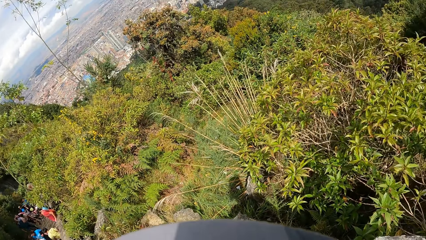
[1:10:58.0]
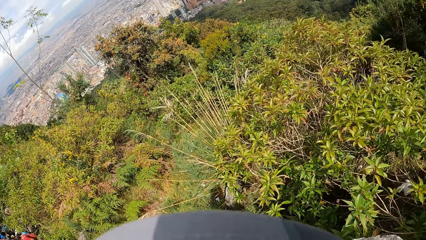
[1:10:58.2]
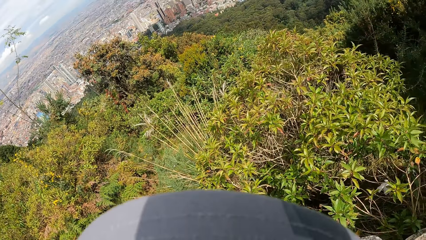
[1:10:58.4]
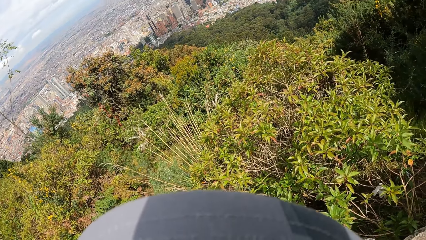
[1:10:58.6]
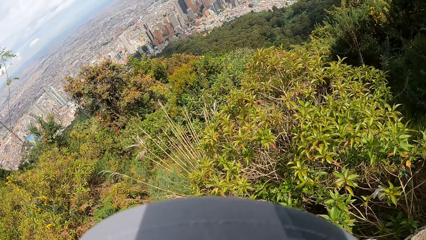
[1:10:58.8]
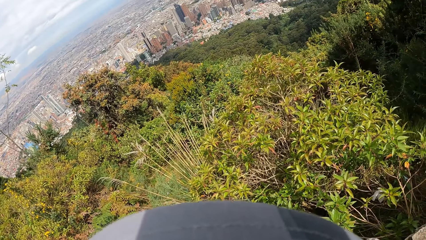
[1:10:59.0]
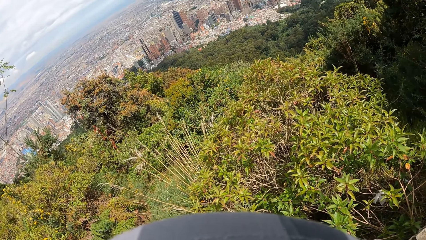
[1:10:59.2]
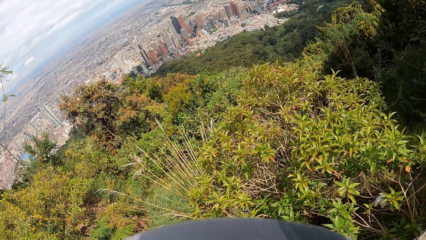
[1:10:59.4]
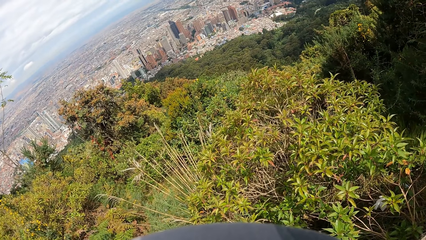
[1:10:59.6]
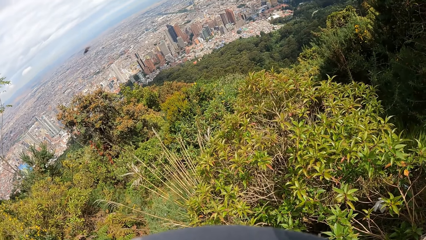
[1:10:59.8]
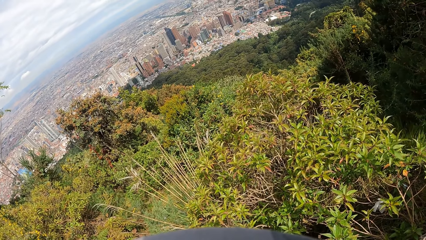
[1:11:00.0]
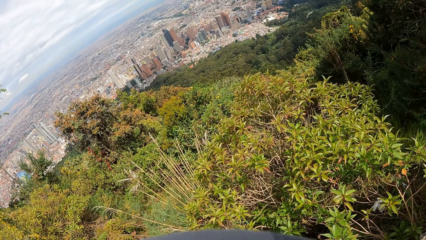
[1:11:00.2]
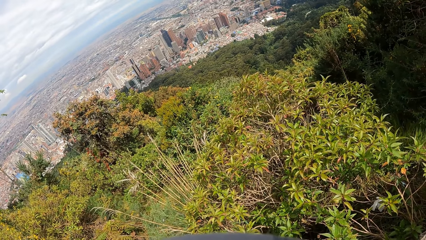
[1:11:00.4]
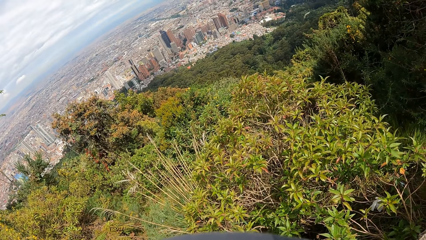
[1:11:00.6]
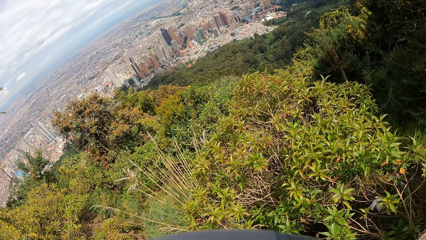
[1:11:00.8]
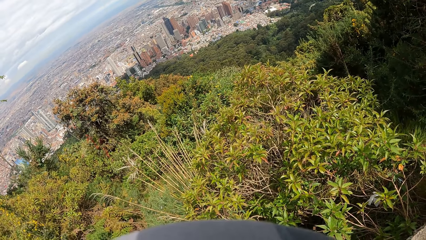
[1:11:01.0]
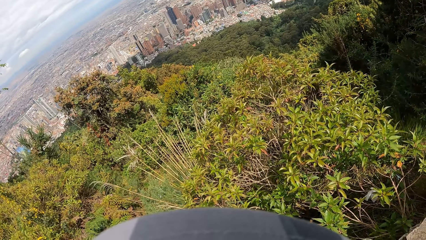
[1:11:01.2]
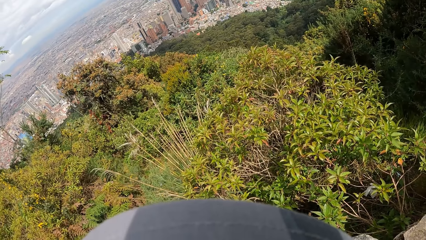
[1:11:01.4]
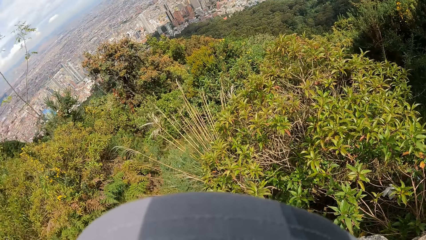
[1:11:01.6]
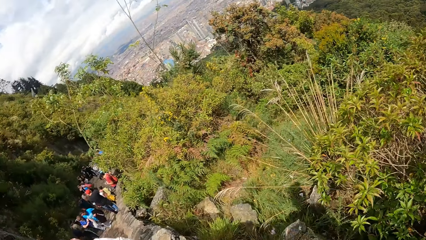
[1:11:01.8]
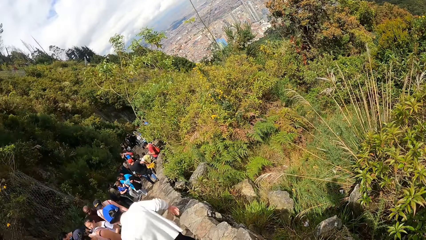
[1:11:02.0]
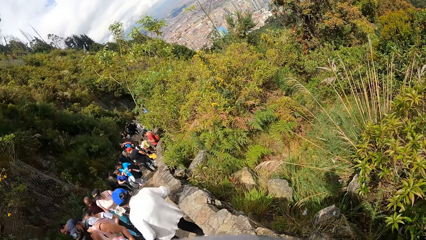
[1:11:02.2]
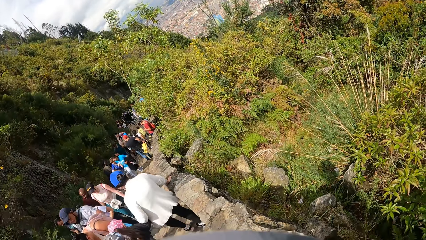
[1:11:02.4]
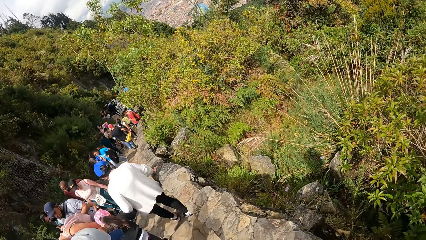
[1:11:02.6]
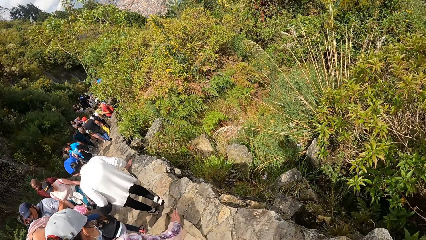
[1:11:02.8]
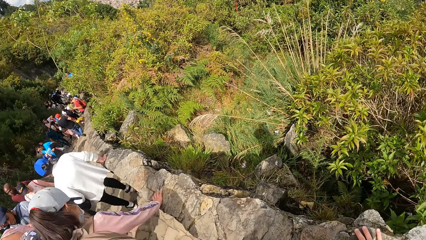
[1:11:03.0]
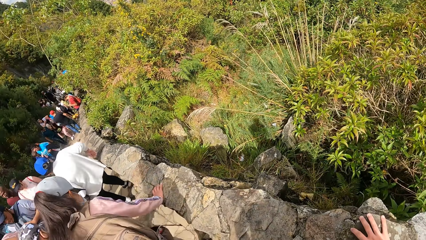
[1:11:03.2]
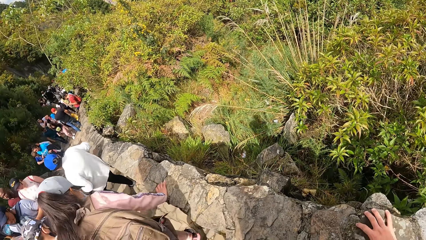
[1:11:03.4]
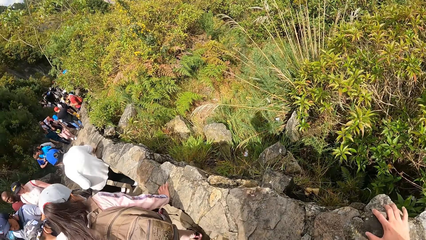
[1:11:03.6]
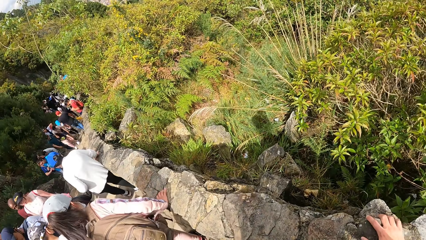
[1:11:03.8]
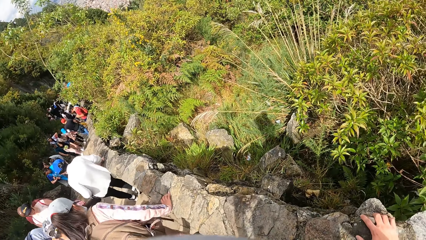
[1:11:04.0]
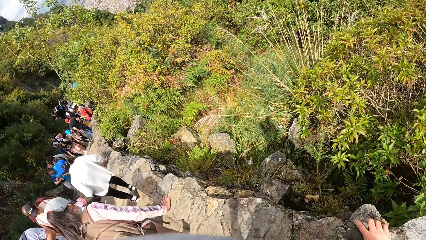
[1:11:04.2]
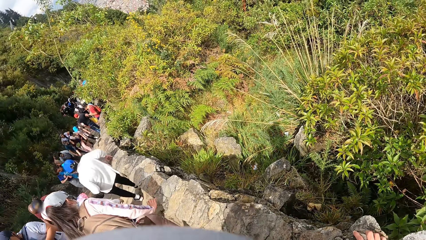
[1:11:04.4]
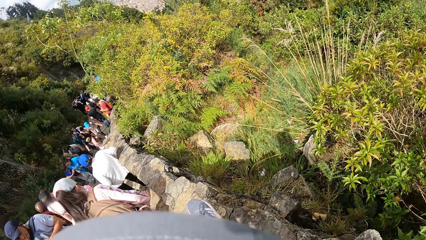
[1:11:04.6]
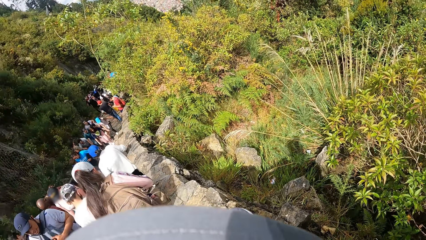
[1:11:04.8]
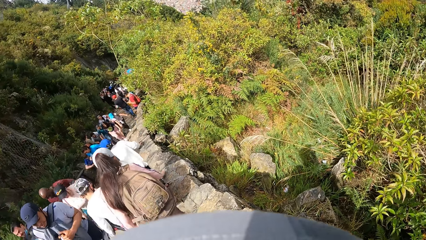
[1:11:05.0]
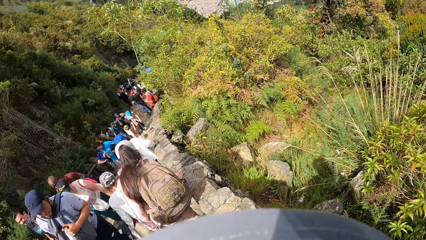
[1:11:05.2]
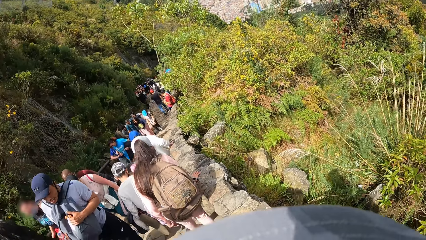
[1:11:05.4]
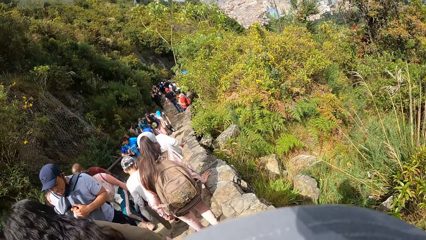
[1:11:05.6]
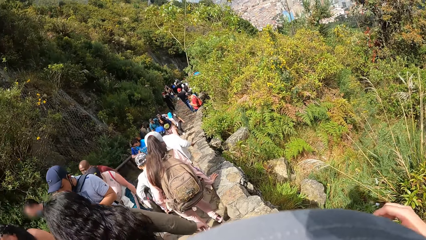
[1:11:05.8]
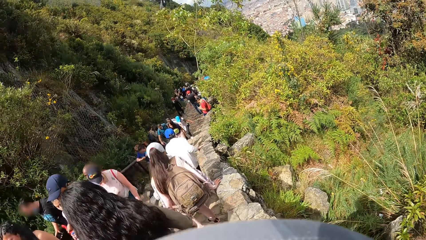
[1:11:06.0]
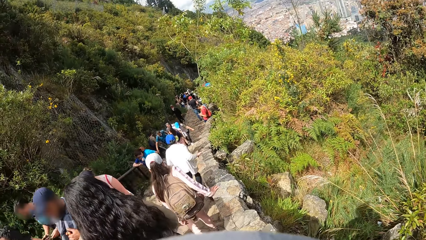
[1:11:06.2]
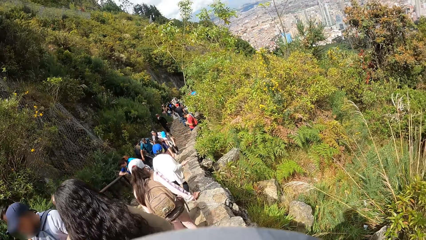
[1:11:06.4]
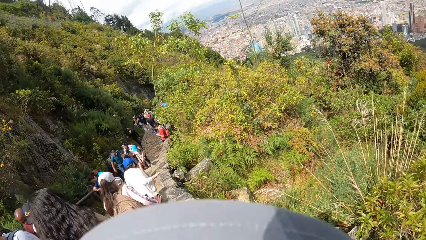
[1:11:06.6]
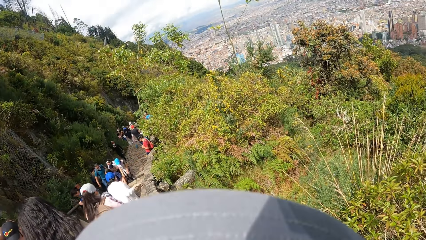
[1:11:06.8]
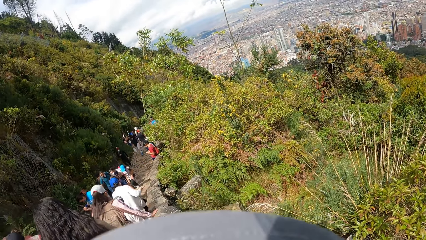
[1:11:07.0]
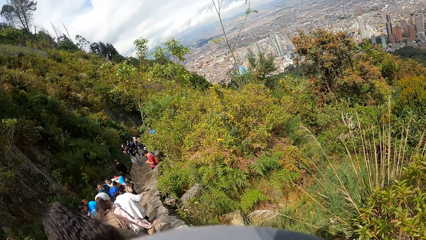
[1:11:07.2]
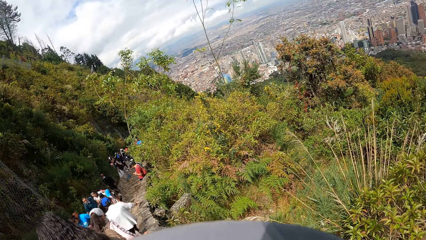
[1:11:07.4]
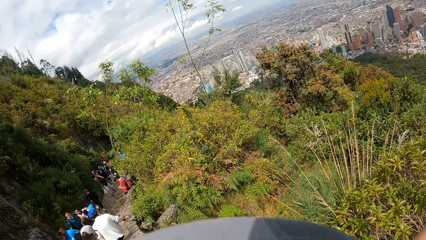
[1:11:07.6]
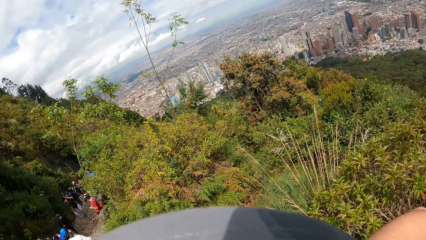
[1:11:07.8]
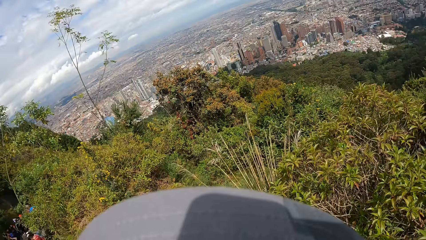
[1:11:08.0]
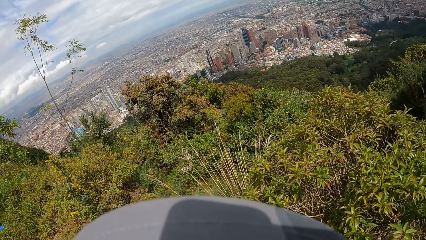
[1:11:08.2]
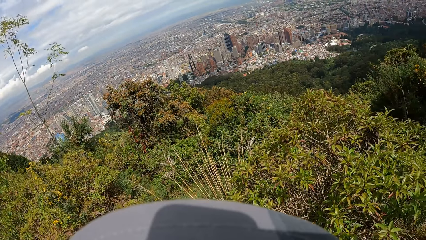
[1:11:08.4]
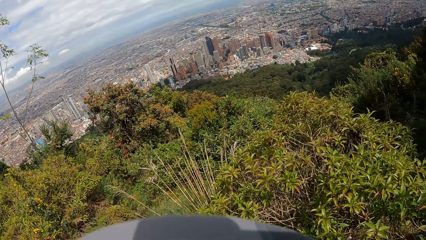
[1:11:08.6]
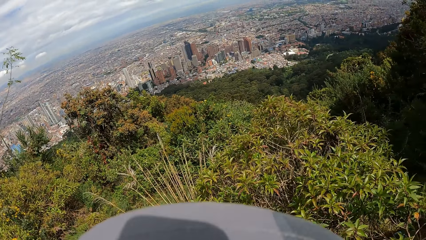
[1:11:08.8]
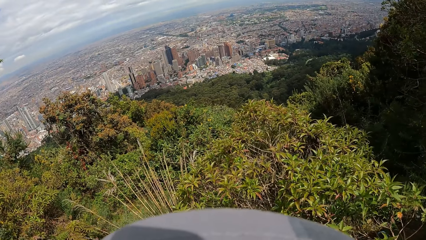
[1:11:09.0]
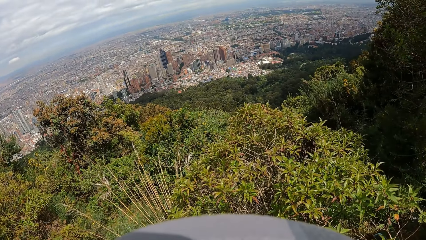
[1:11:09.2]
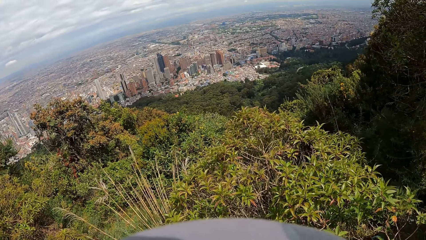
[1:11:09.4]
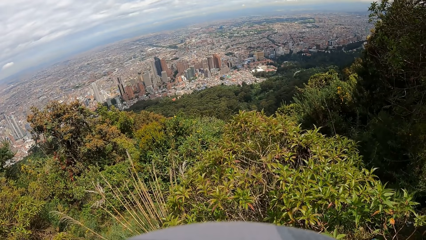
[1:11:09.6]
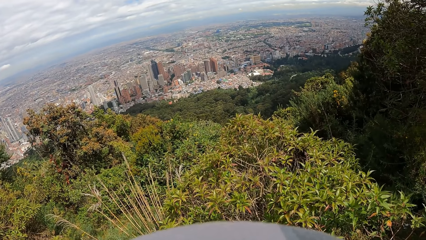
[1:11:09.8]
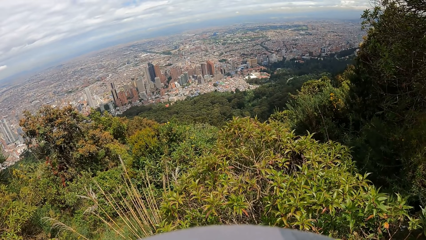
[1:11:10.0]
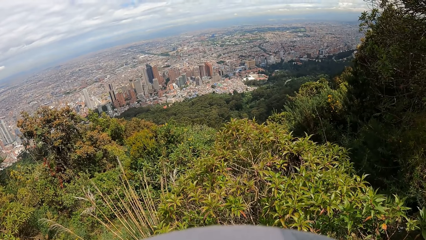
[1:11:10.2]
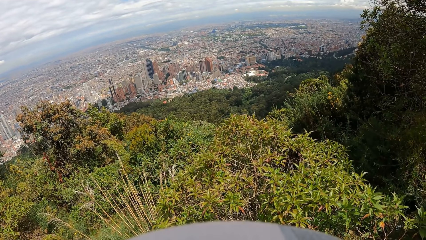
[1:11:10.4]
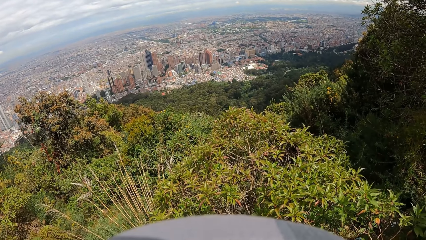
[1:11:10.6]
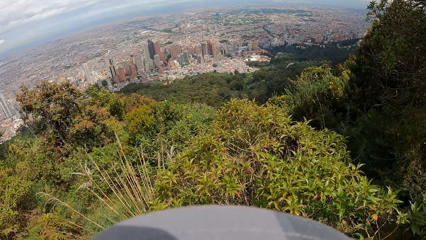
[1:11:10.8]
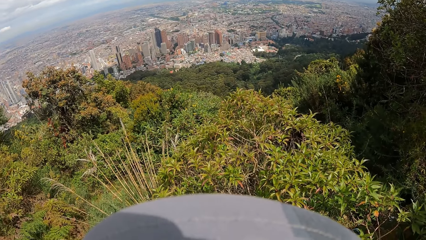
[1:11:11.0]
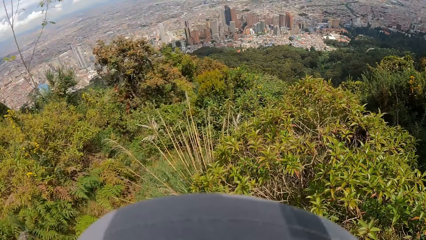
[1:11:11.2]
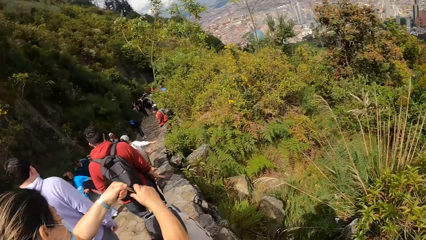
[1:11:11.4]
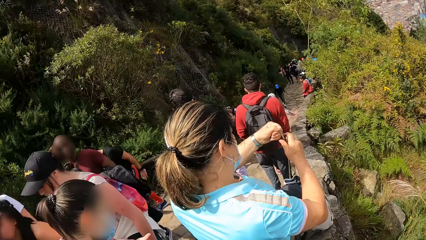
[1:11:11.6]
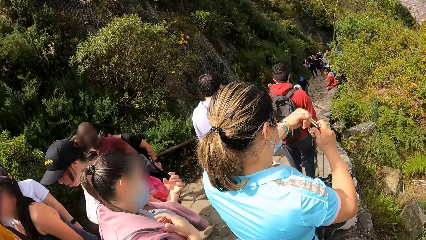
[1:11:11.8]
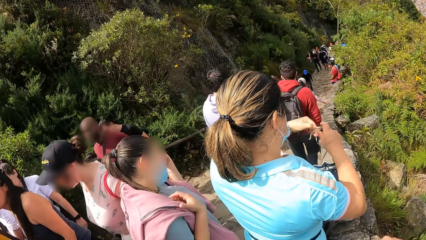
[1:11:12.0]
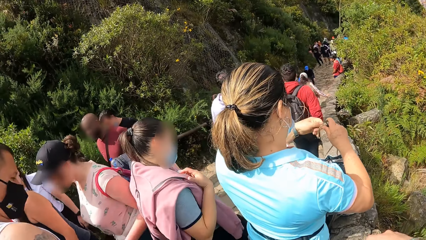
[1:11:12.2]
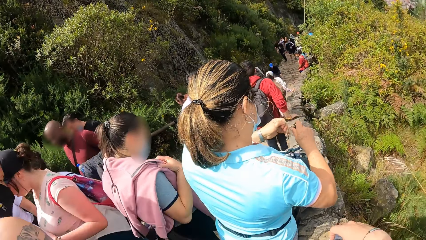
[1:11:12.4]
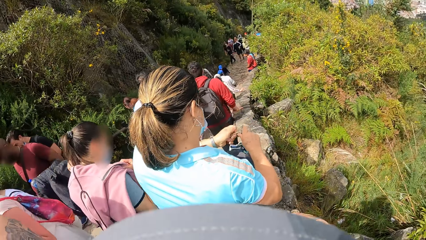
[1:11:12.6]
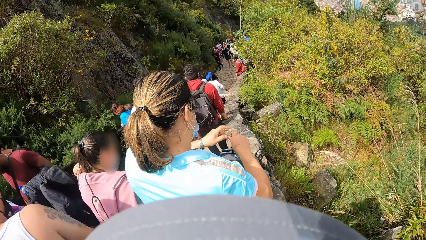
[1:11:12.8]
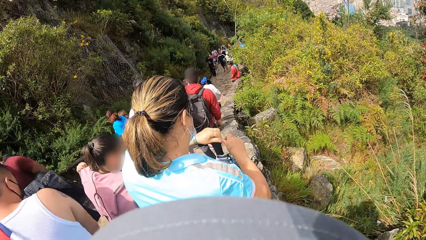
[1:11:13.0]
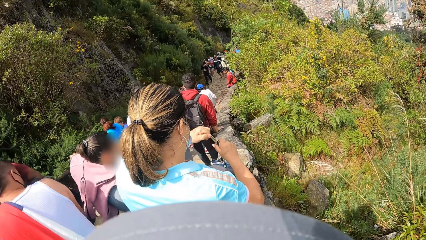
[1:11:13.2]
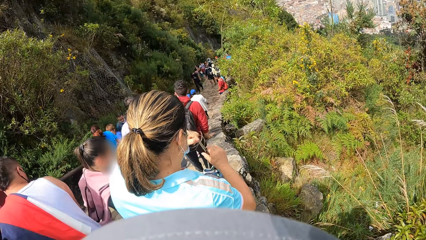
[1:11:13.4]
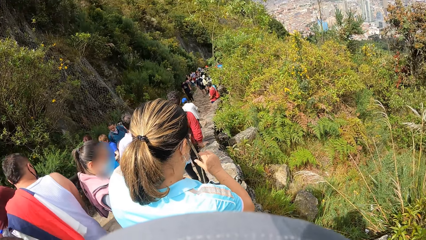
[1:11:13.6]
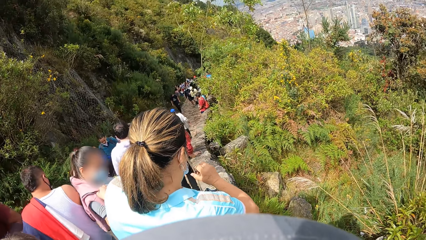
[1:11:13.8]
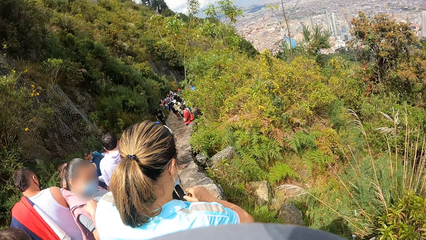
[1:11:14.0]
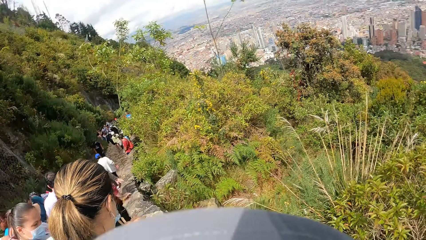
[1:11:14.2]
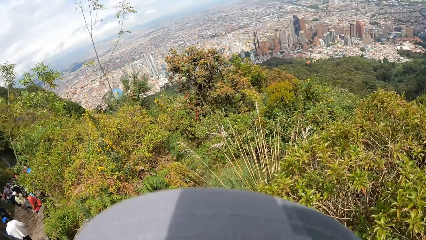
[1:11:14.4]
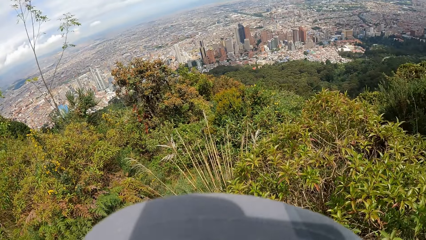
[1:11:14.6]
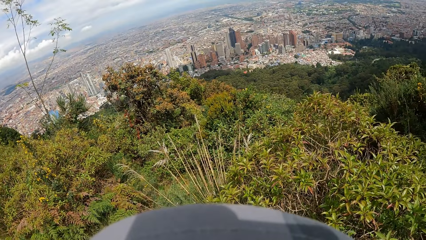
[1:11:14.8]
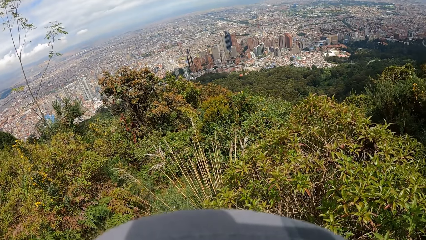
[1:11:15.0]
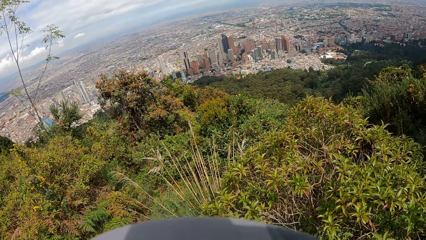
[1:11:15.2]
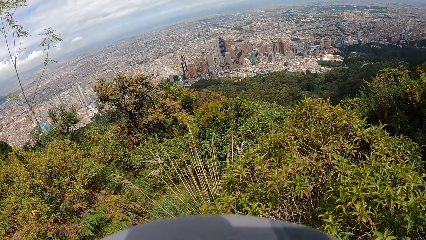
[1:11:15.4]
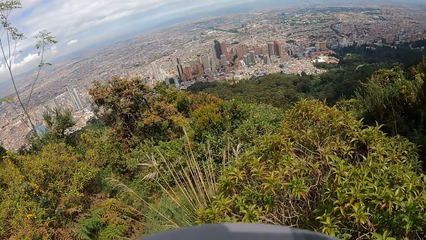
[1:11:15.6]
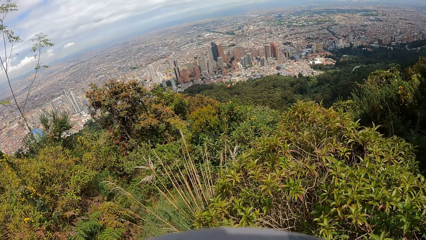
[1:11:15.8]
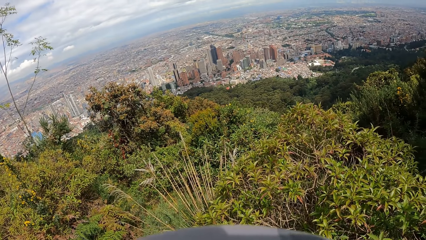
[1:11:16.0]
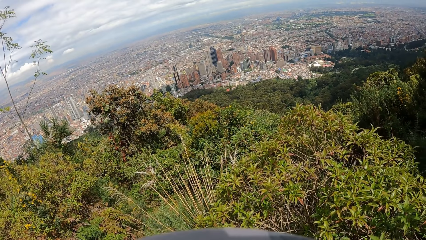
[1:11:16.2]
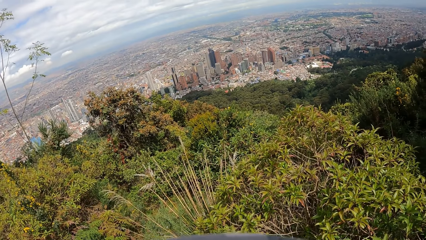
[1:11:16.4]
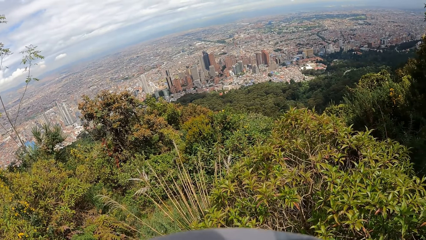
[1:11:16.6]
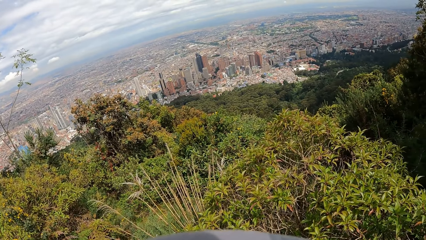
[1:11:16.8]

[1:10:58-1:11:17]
The camera wearer stares to the vegetation. They stare to the people as they walk along the walkway. They stare to the vegetation. They stare to the people as they walk along the walkway. They stare to the vegetation.
